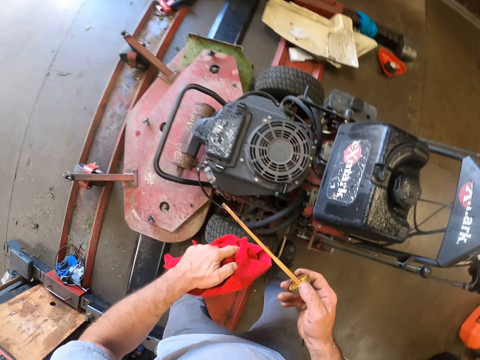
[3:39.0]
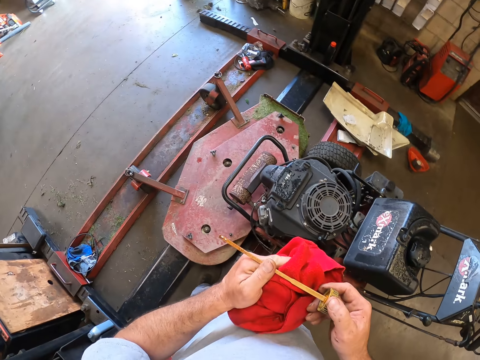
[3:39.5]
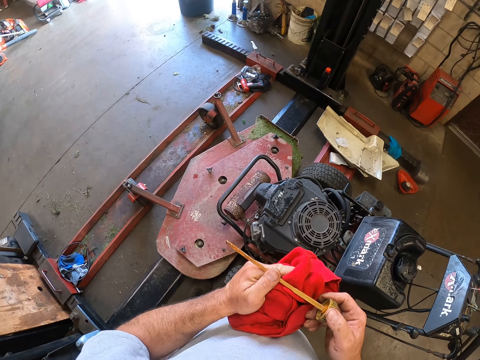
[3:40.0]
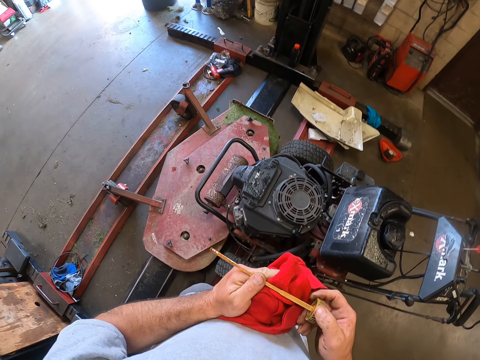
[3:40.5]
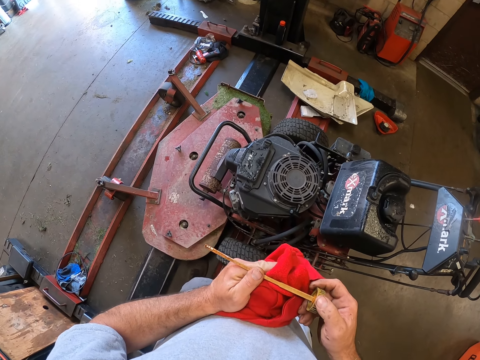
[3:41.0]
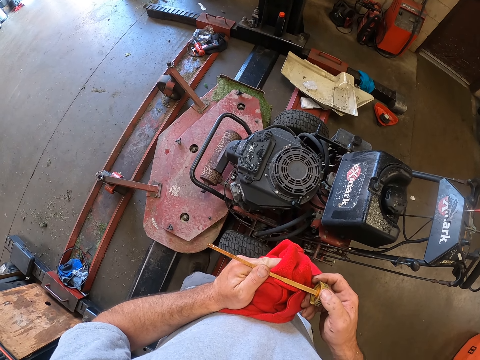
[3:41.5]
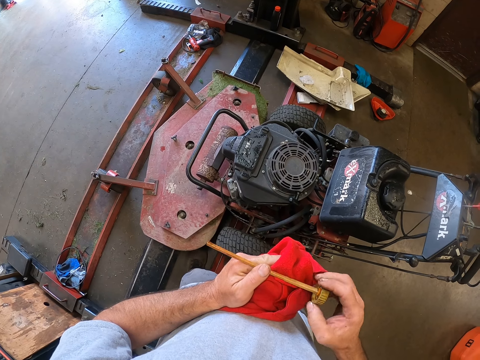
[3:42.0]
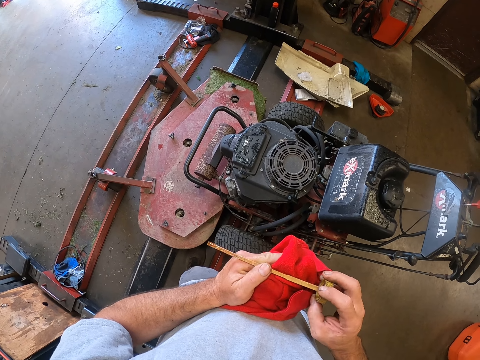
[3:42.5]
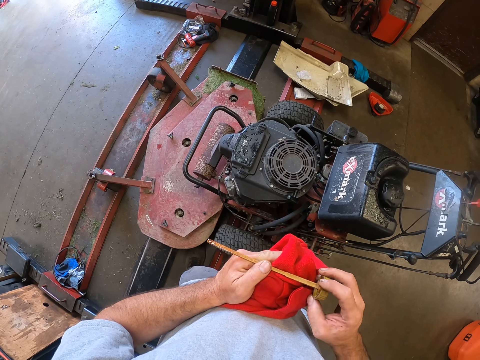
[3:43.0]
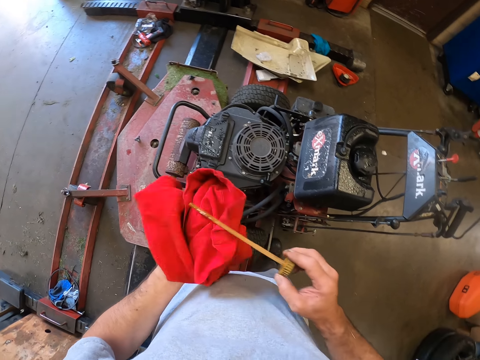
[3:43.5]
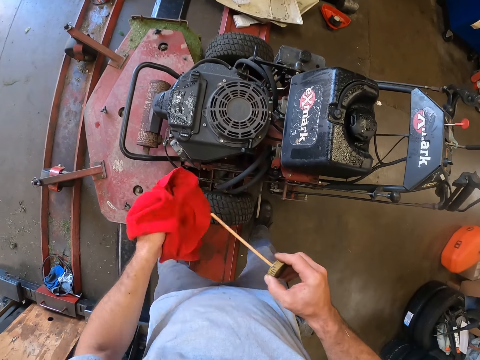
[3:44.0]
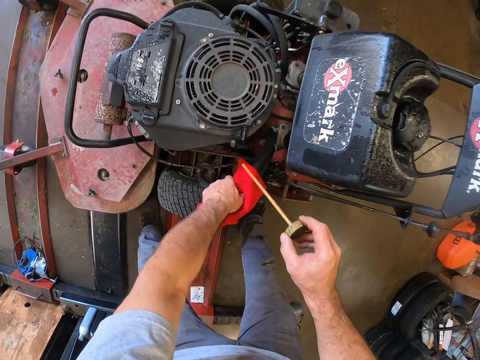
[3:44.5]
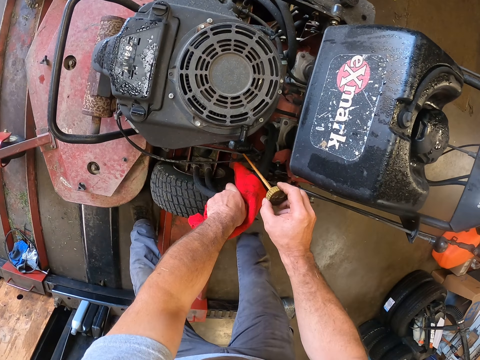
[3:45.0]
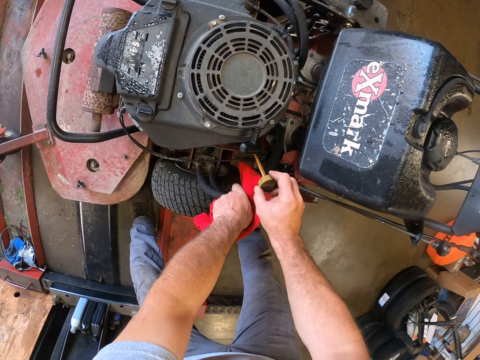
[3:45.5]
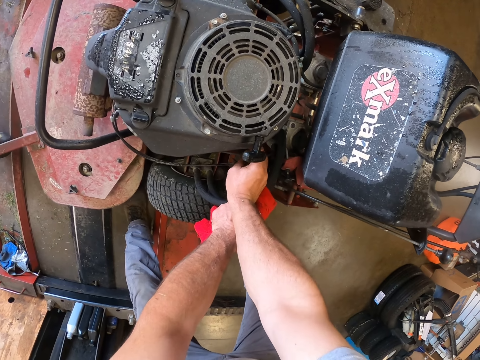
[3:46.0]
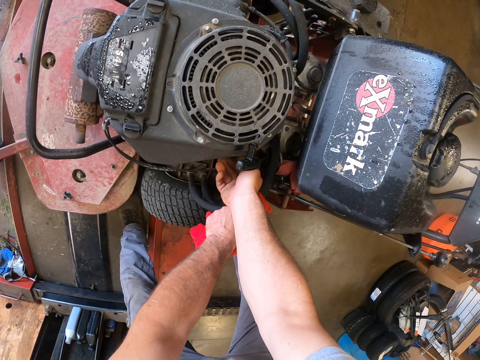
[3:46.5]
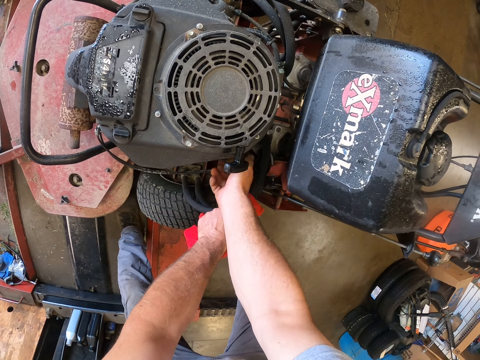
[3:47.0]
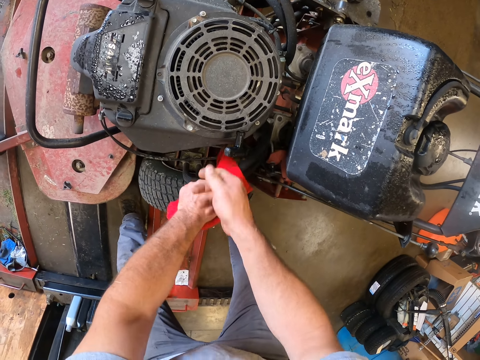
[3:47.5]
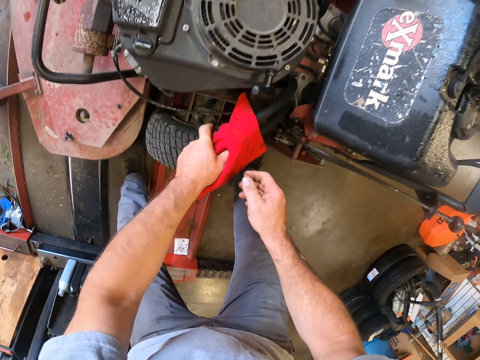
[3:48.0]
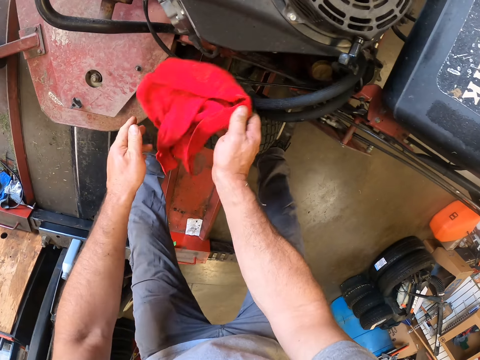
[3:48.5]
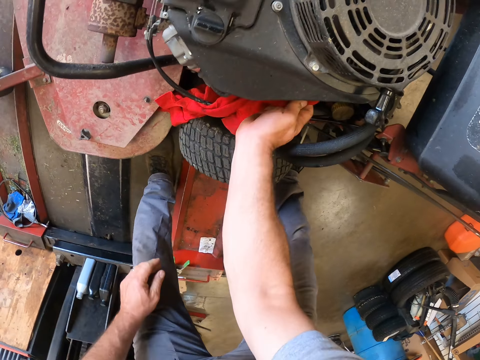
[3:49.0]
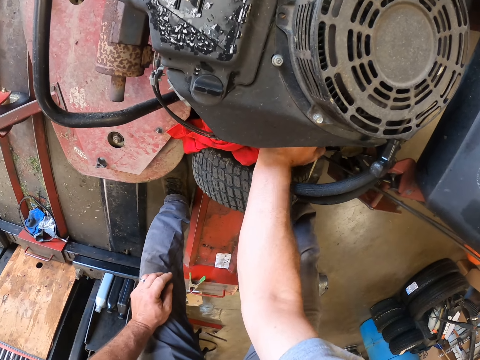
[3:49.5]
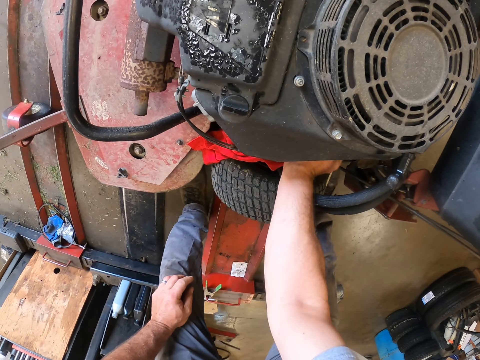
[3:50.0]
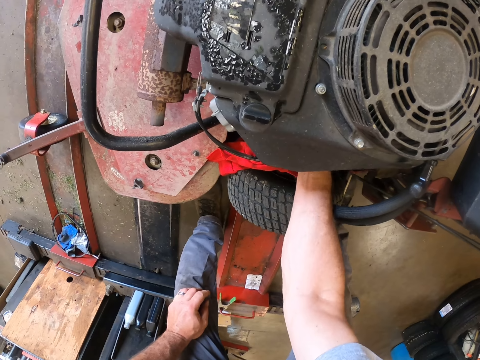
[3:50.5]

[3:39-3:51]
The camera wearer holds the nozzle with his left hand. He cleans the fuel nozzle with the cloth in his hand. He holds the cord on the lawn mower with the cloth in his left hand. He returns the fuel tank cover to the fuel tank. He closes the fuel tank of the lawn mower. He cleans the under part of the lawn mower with the cloth in his right hand.

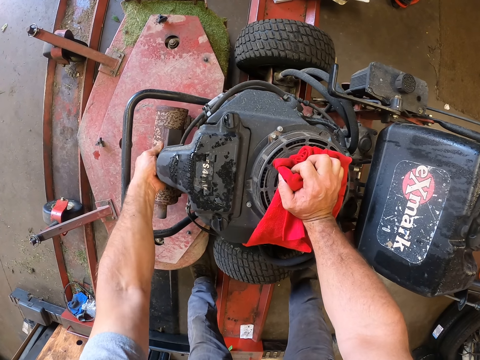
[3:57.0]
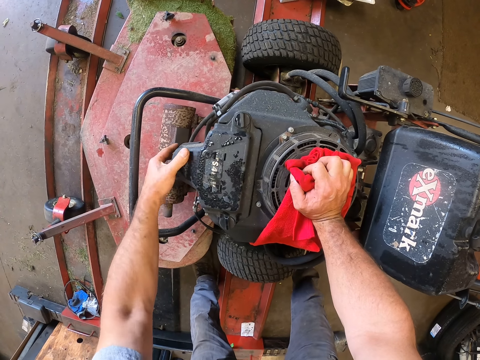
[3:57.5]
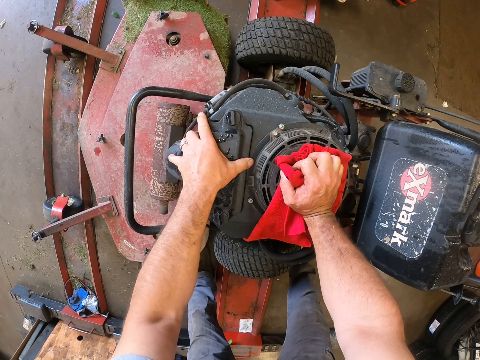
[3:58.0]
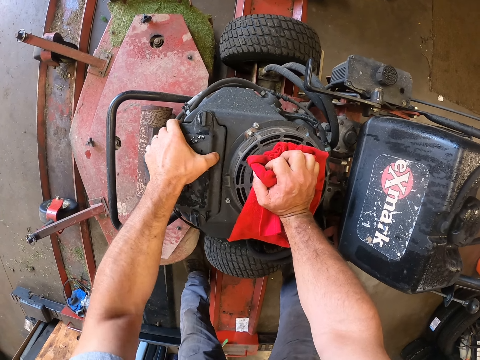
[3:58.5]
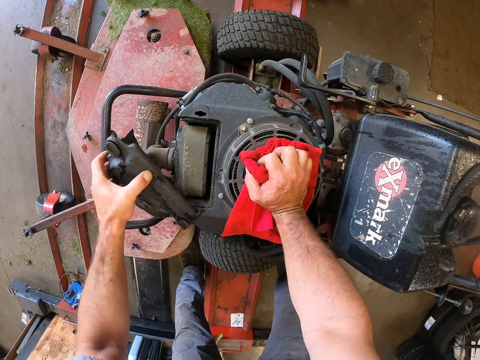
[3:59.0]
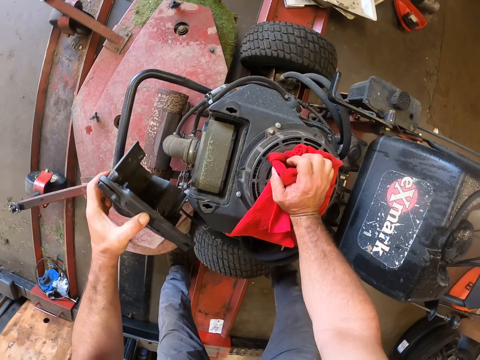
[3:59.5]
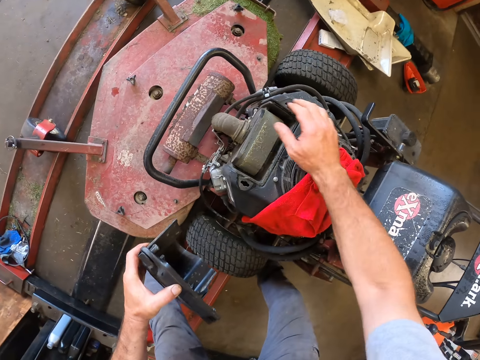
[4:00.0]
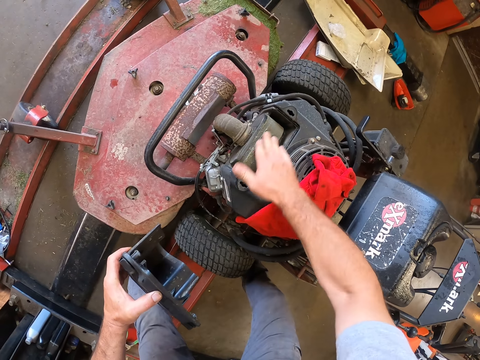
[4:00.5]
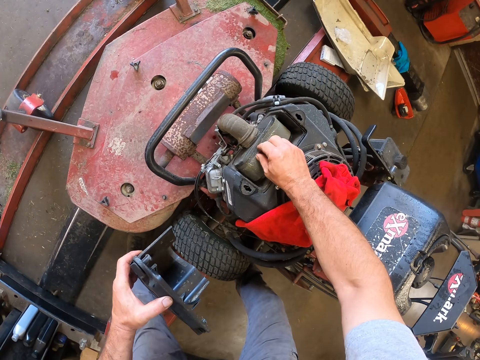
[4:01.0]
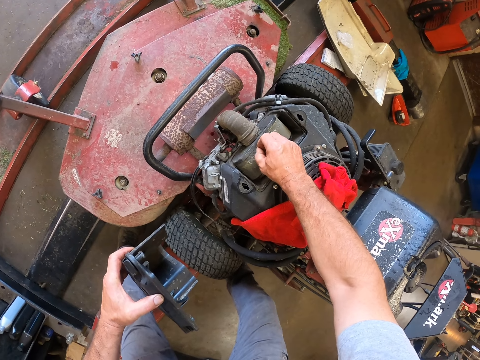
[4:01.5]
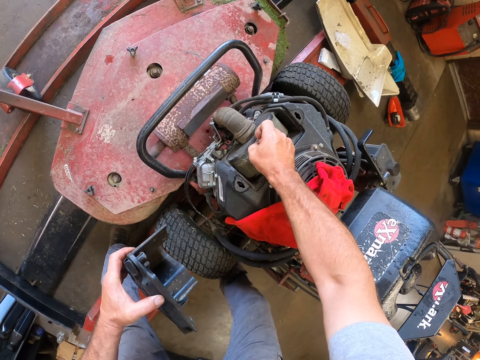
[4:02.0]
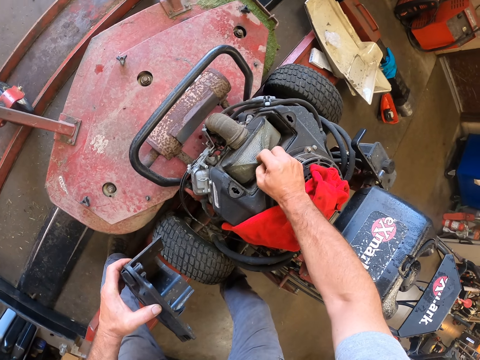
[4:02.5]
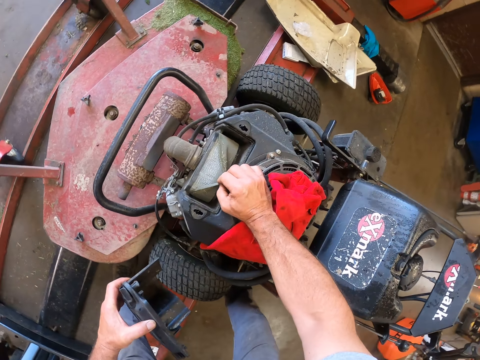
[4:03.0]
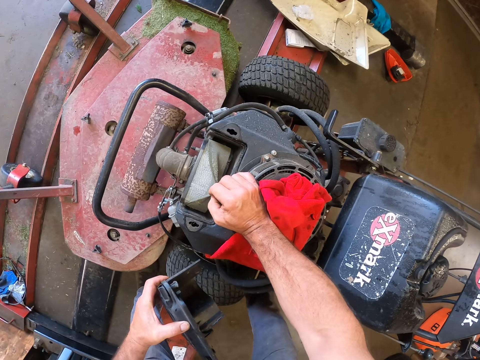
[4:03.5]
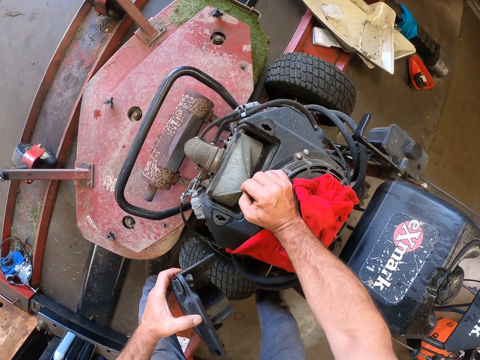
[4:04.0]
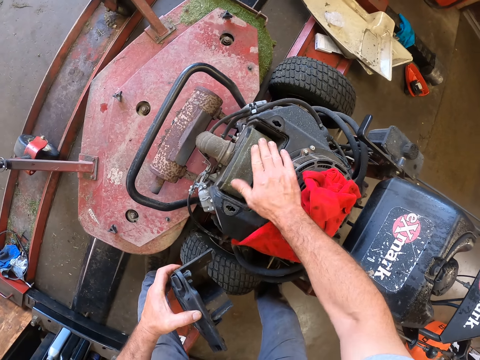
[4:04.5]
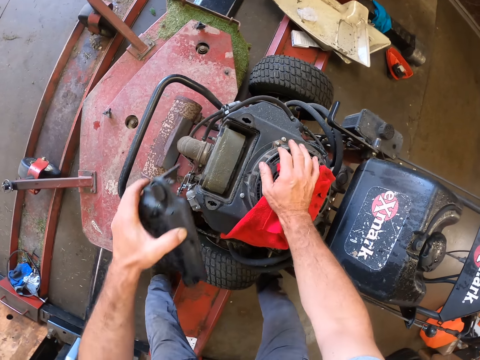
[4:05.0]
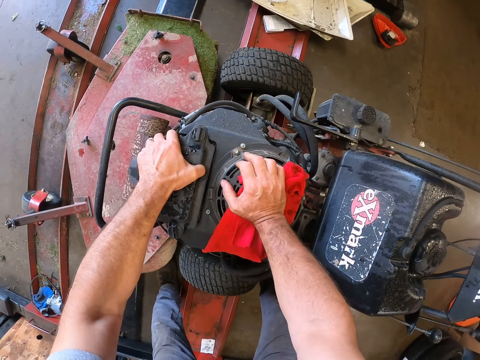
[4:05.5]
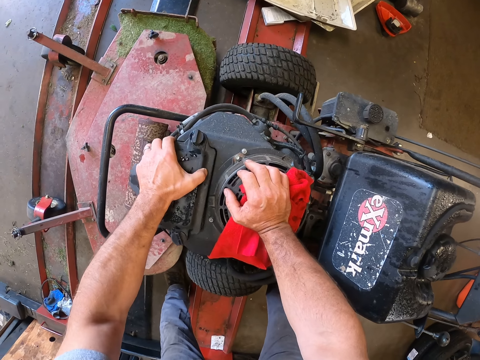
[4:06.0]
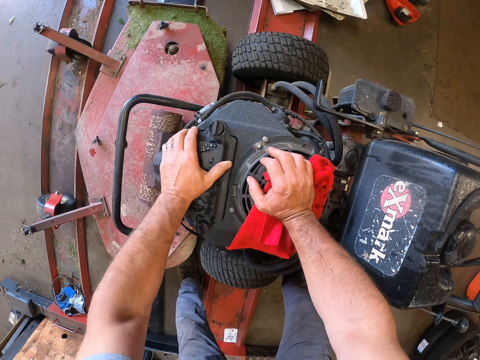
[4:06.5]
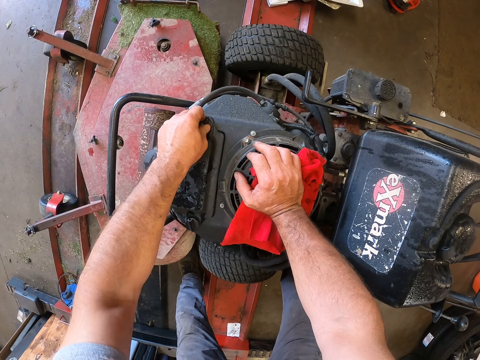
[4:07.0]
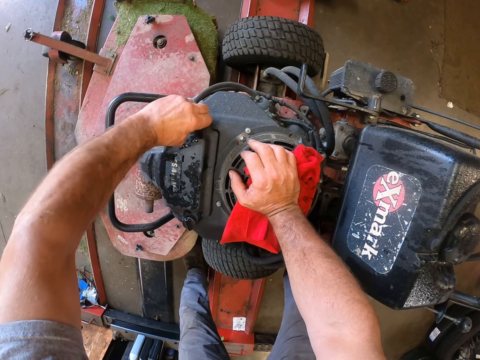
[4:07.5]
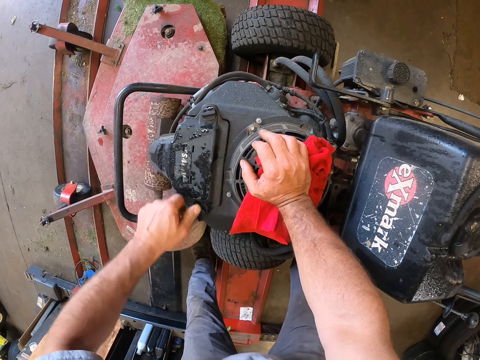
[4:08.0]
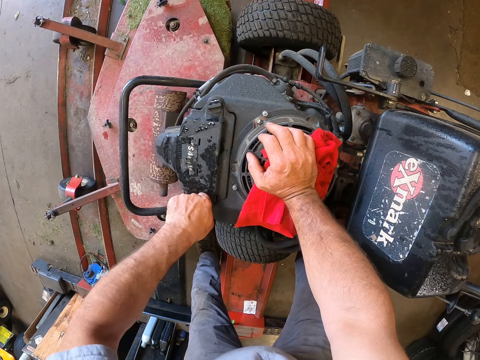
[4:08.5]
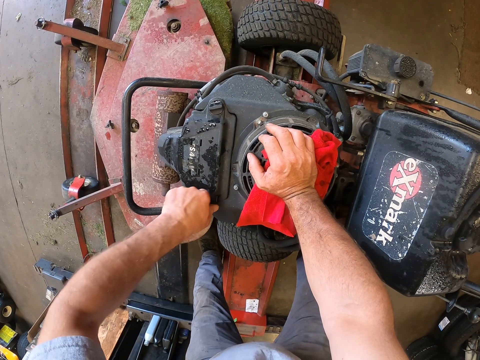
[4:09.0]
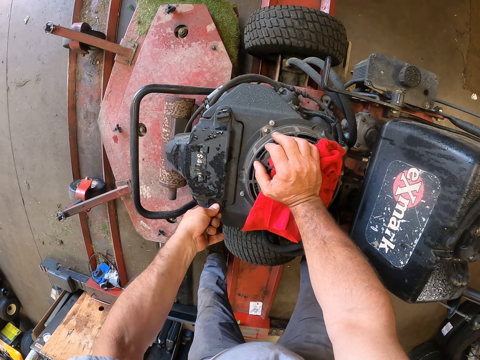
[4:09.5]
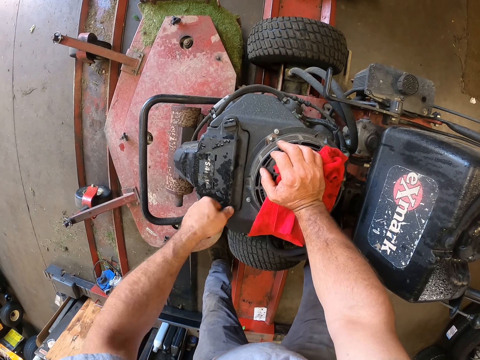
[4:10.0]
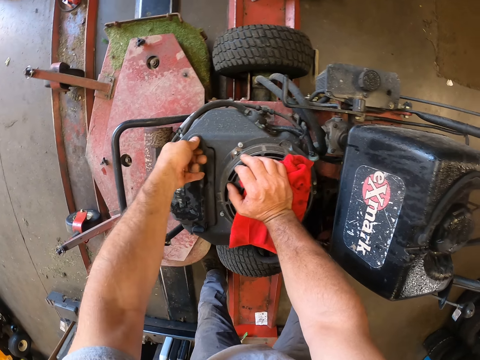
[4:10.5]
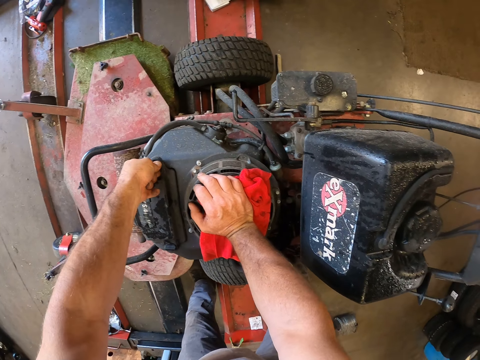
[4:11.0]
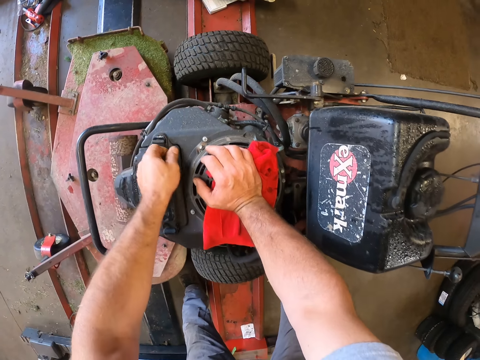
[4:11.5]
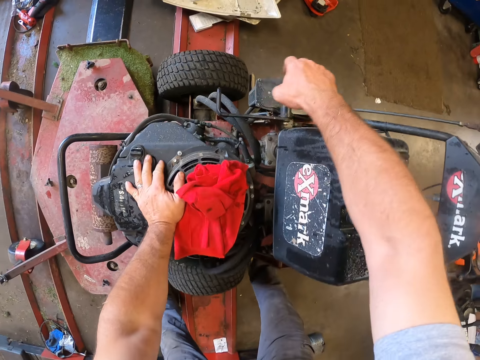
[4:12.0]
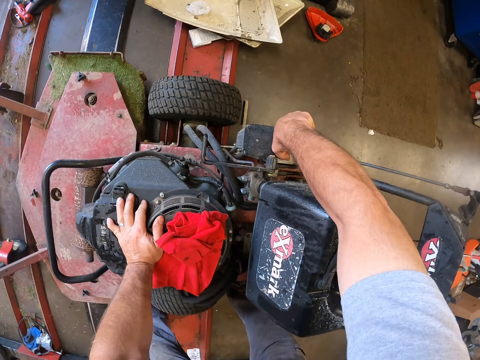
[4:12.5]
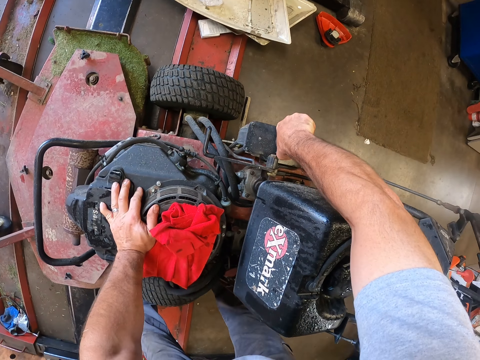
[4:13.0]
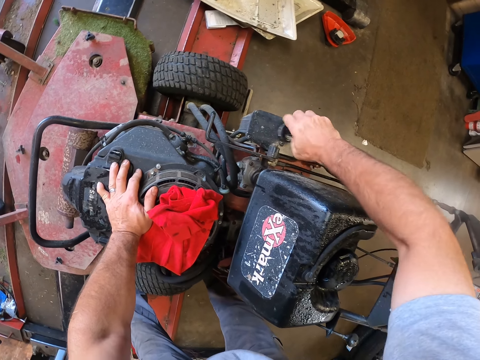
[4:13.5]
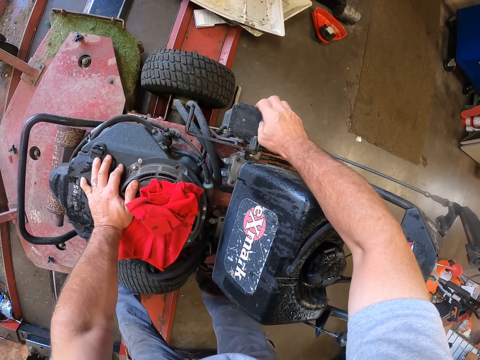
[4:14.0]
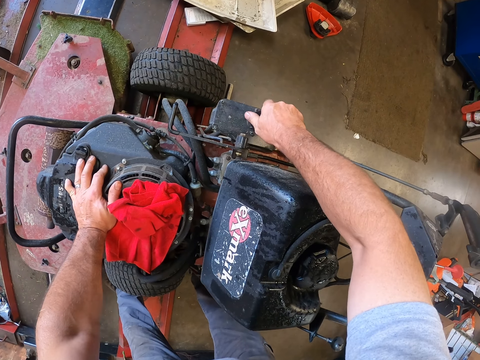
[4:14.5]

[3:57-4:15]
The camera wearer opens the cover of the vent of the engine of the lawn mower. He dusts the vent with his right hand. He raises a sheet on the vent of the engine of the lawn mower with his right hand slightly. He stares at something. He dusts the vent of the engine of the lawn mower with his right hand. He covers the vent of the lawn mower engine. He locks the vent of the lawn mower engine. He opens the oil tank of the lawn mower.
